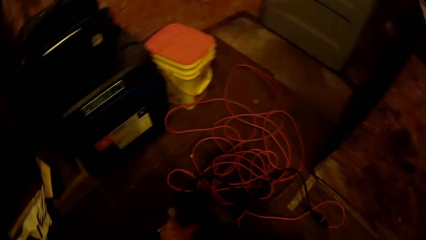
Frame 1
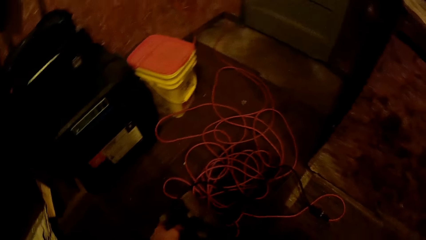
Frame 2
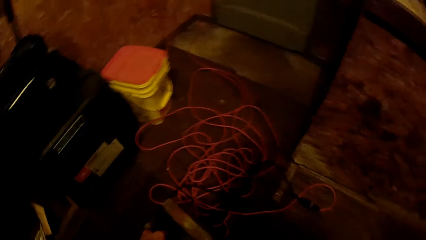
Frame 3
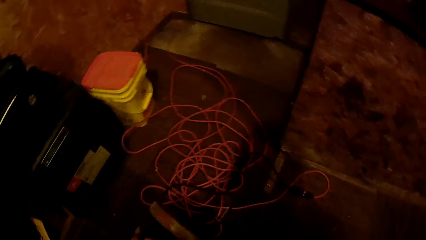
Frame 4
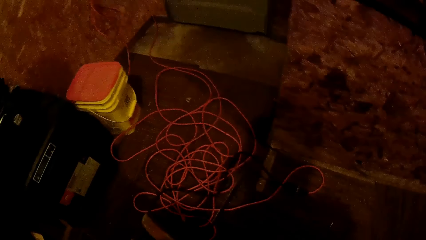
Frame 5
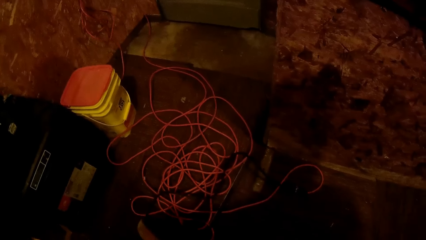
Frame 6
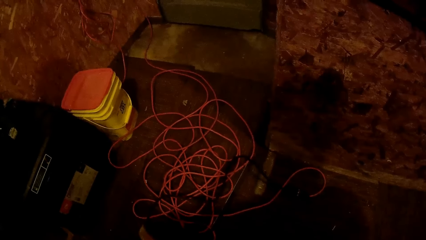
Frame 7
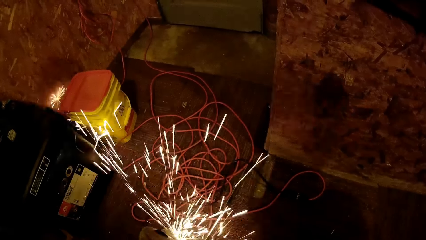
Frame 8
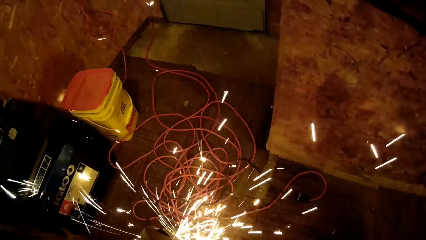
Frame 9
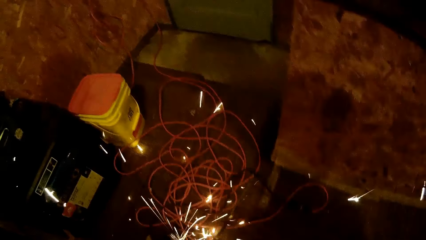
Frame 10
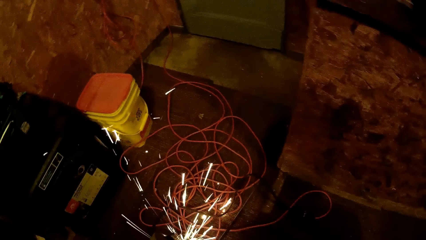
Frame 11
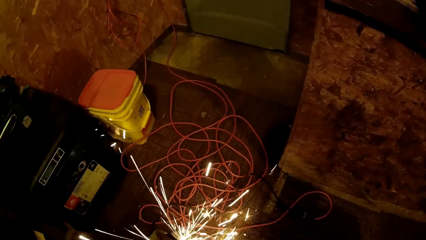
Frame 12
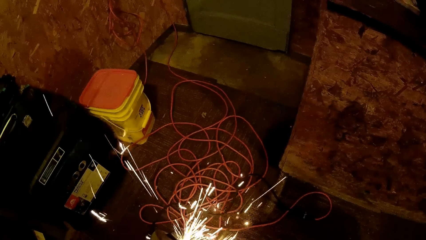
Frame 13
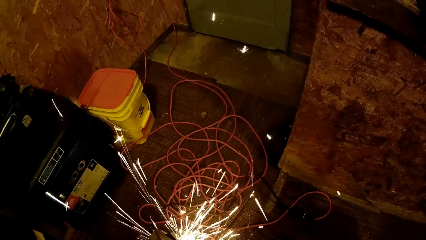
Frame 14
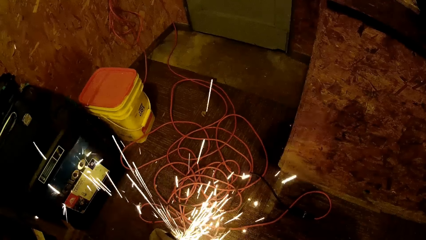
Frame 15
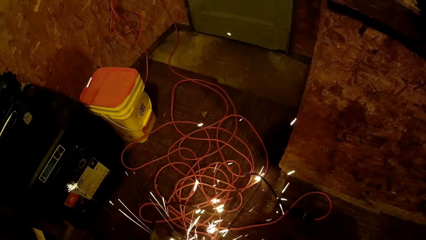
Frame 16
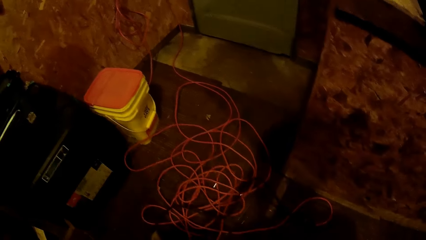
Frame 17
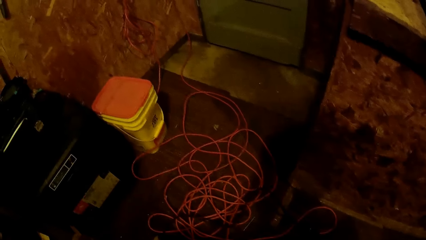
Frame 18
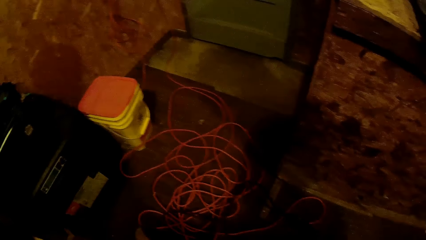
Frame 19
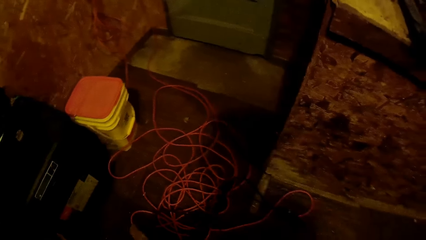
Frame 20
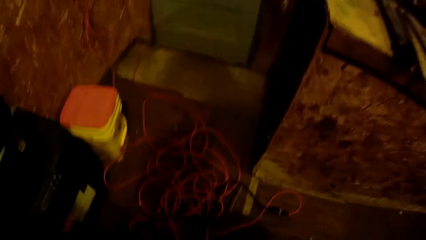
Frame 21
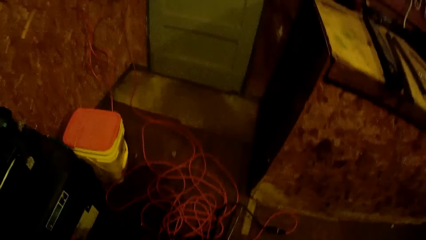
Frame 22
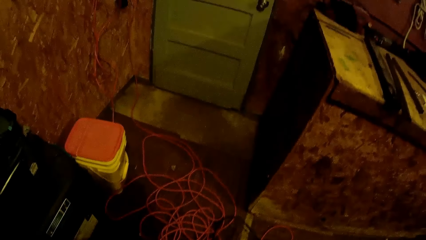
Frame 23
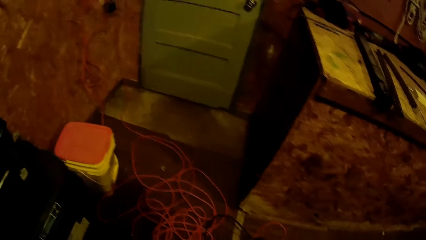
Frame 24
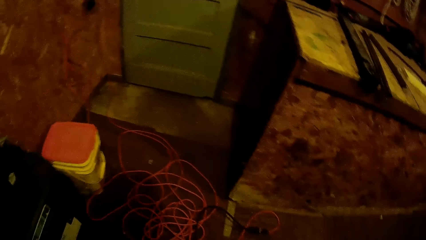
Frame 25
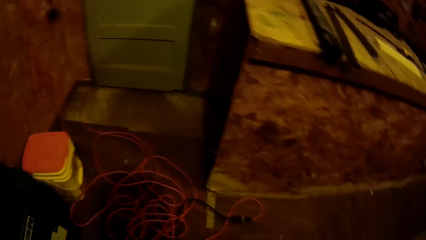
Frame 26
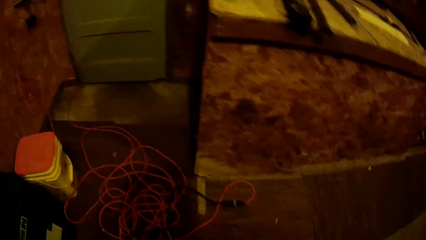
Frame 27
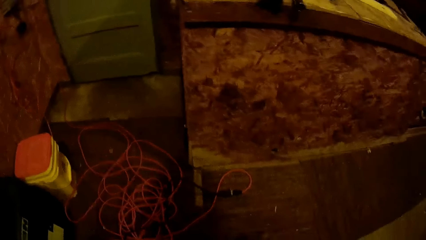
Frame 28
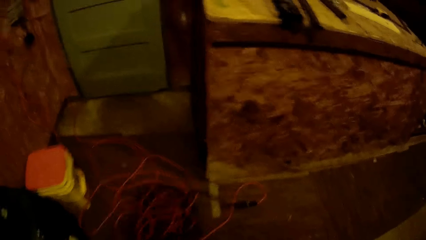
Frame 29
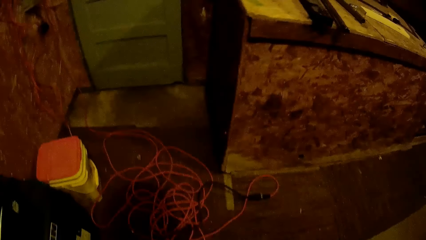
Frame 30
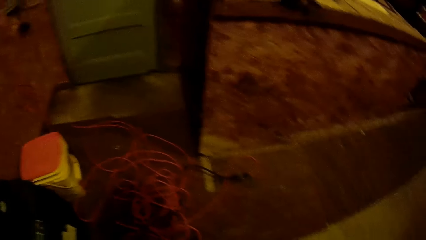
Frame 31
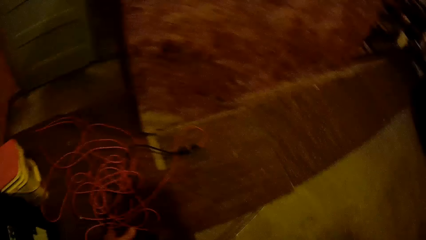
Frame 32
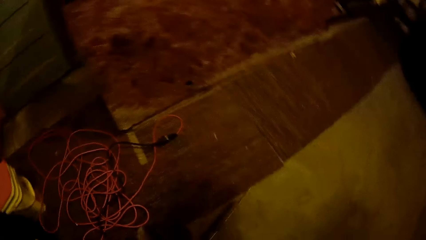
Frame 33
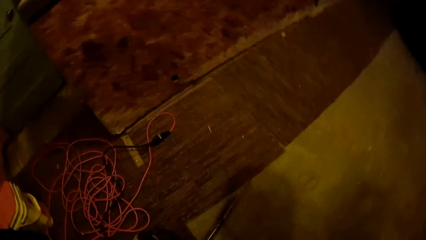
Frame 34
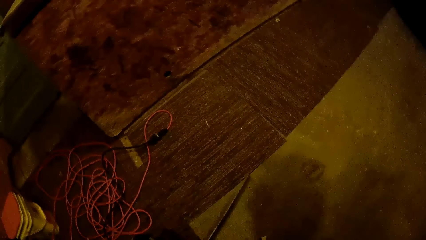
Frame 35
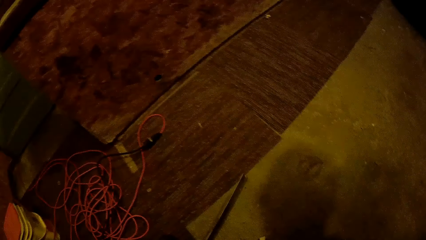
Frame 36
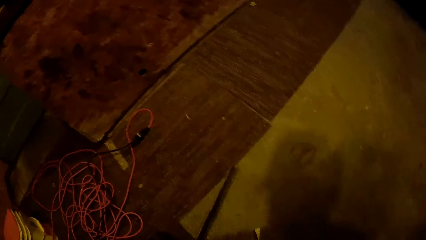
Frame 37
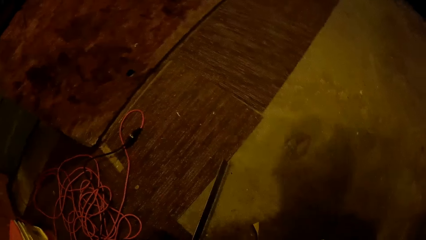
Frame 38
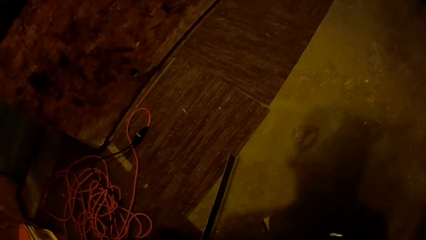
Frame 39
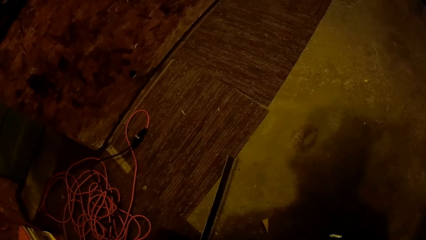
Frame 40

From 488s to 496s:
The camera wearer uses the metal grinder to cut the piece of metal.

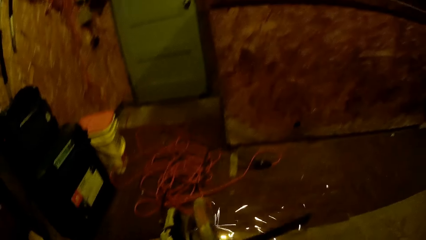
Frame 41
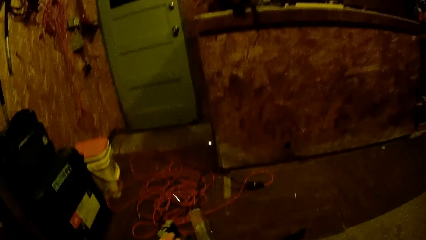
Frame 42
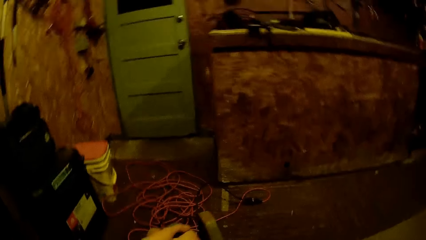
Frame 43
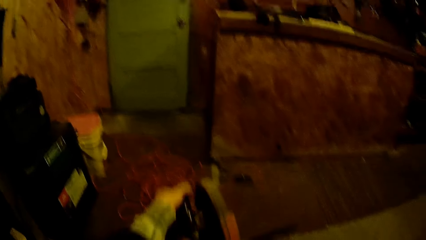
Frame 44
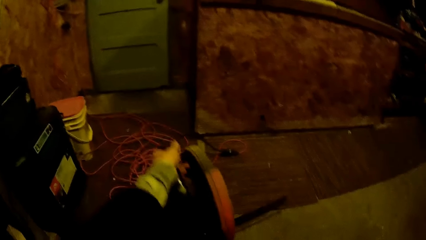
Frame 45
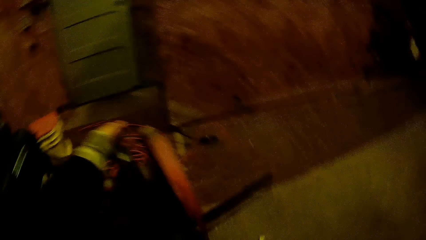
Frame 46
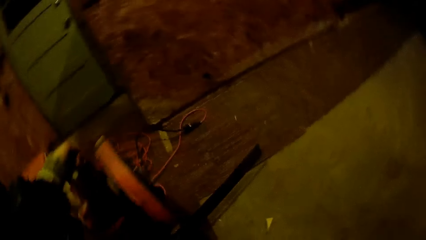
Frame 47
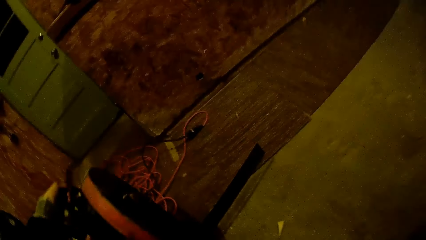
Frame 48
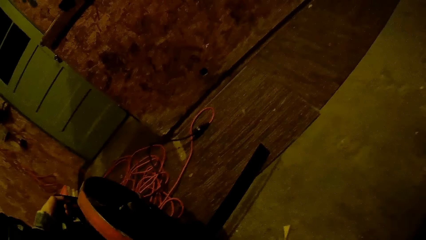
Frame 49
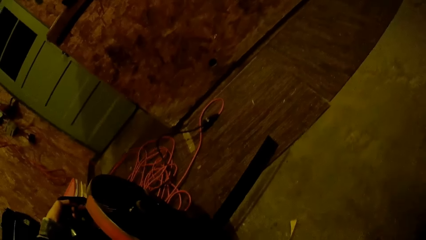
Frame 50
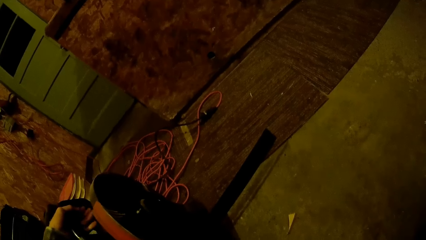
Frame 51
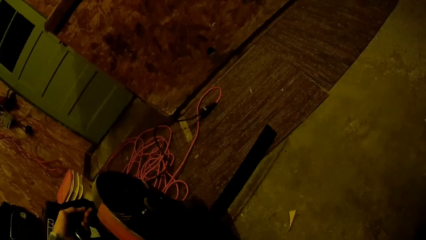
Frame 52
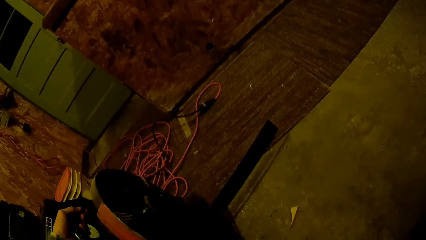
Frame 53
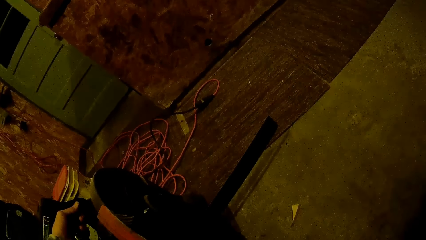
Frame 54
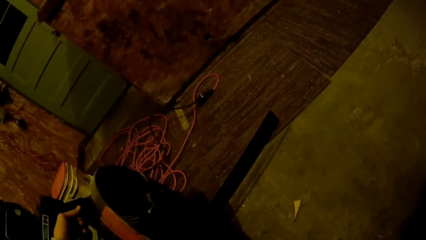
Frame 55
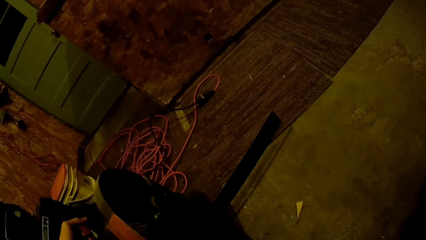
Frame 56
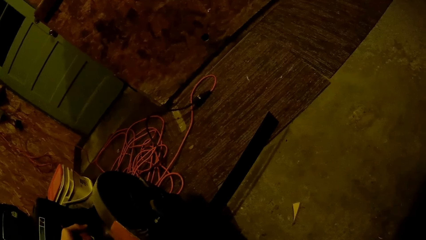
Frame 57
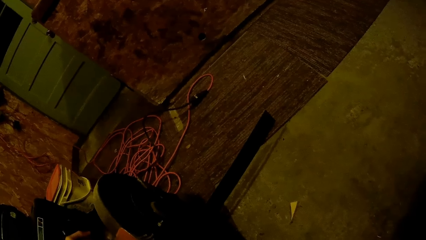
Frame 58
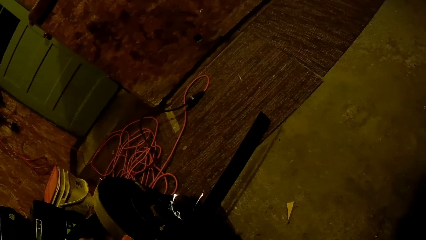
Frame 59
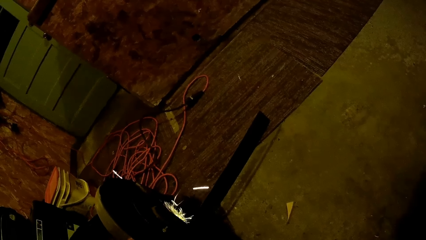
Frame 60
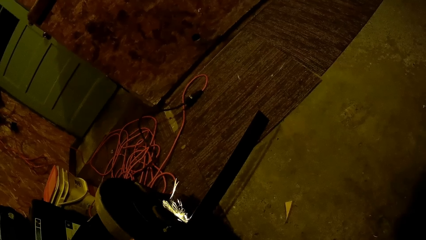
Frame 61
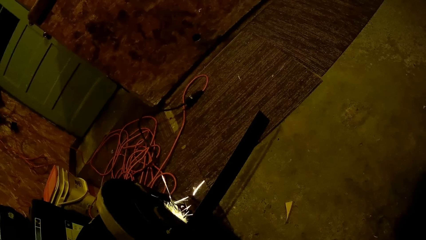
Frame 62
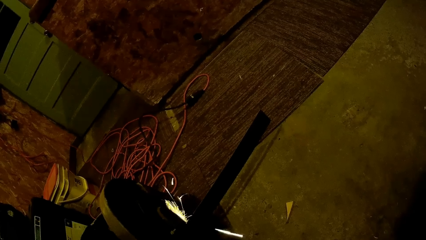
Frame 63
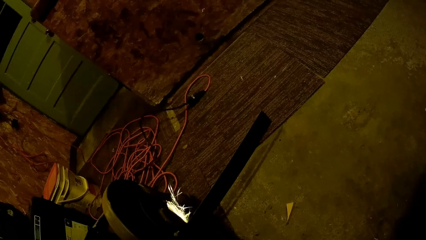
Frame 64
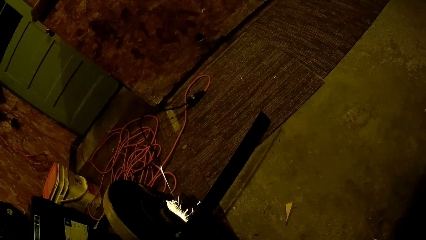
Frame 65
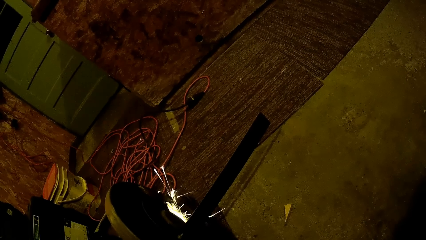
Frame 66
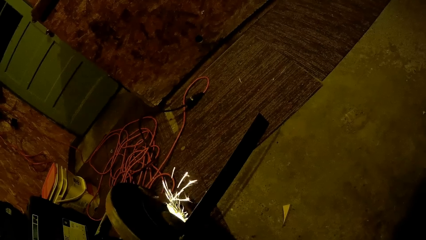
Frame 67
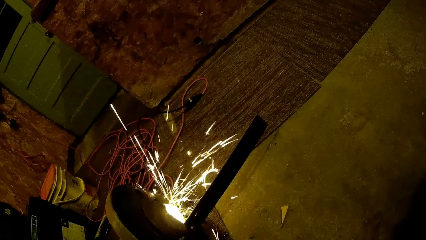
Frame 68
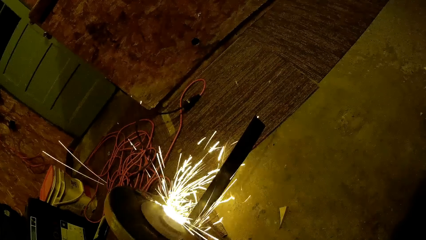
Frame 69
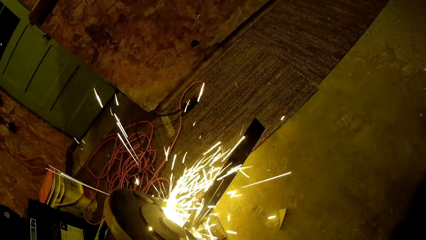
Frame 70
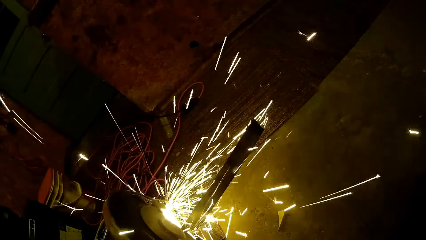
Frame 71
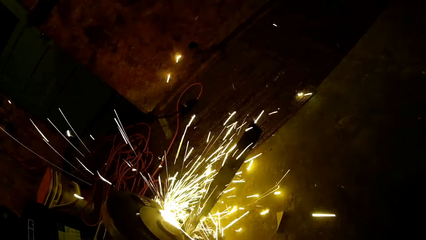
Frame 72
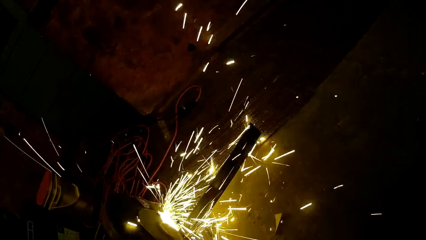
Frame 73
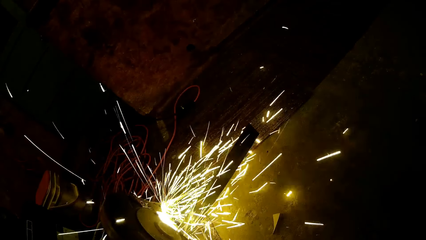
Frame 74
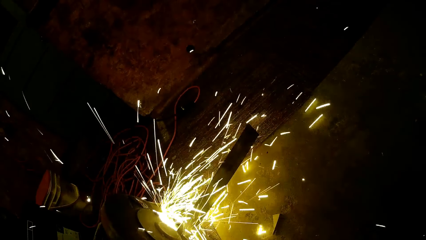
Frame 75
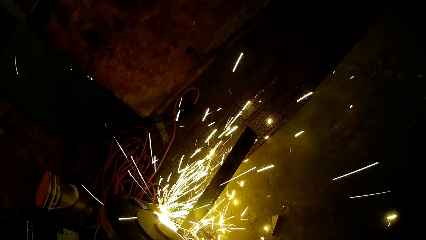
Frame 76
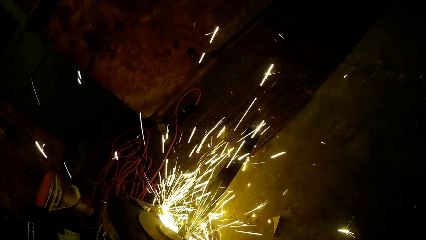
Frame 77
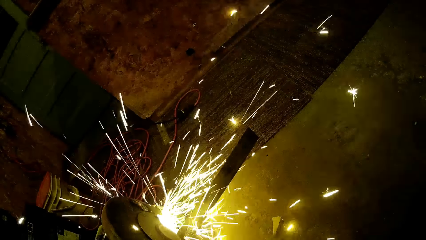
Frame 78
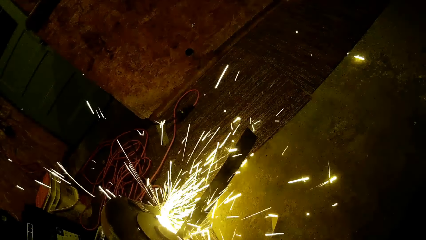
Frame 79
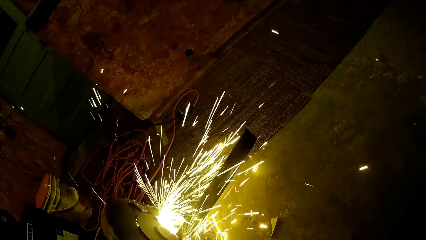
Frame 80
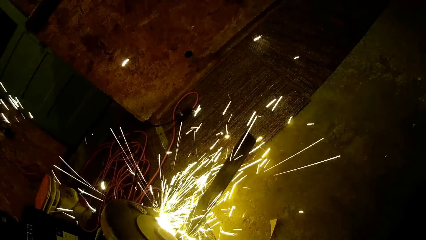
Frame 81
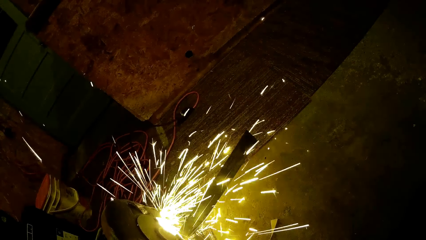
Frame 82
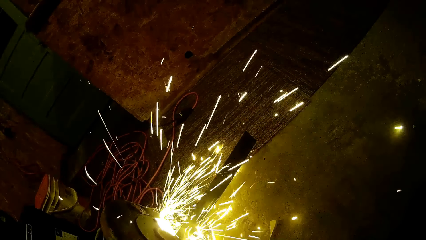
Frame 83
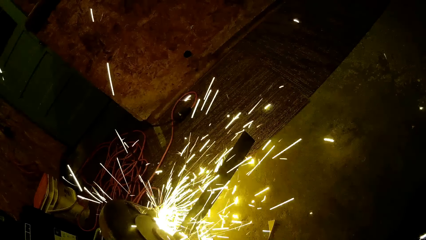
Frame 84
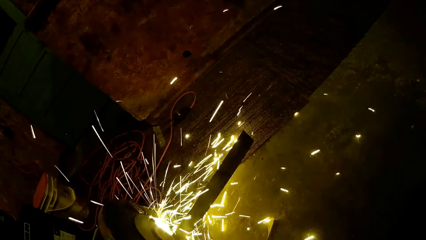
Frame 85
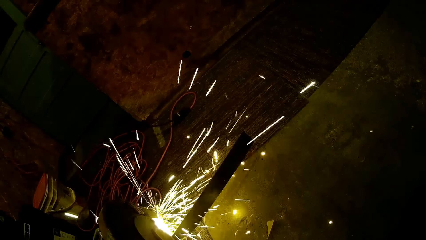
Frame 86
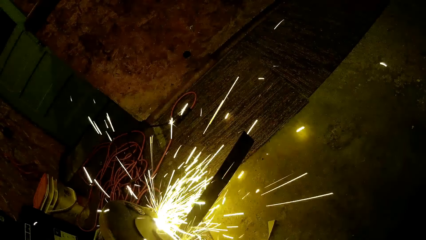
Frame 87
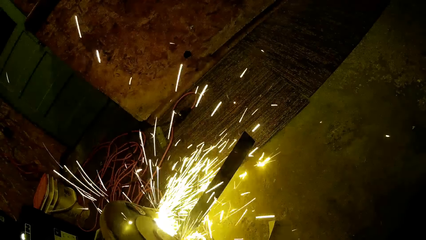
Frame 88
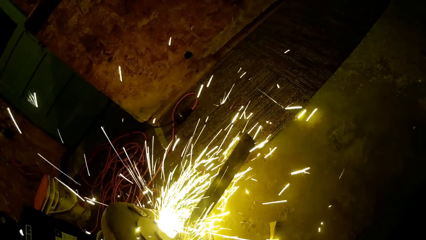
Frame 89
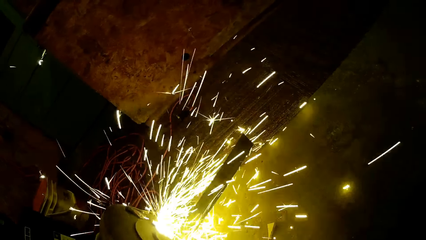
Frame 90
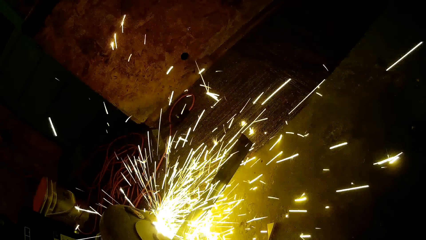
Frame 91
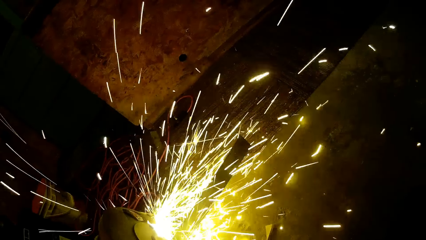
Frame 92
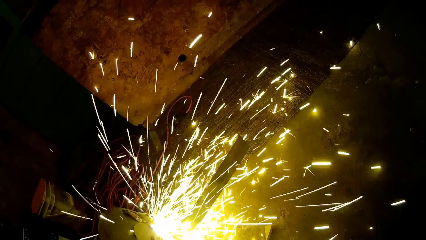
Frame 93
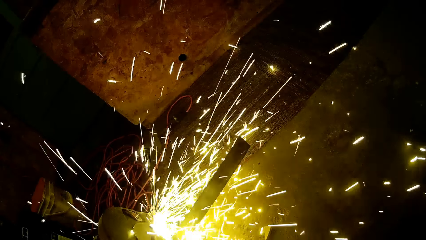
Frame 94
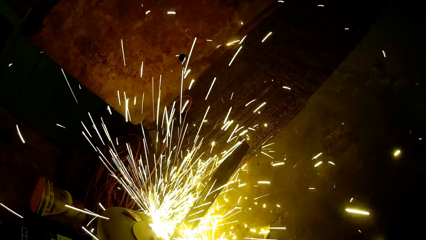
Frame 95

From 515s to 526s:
The camera wearer pauses for a while. They proceed to cut the piece of metal.
